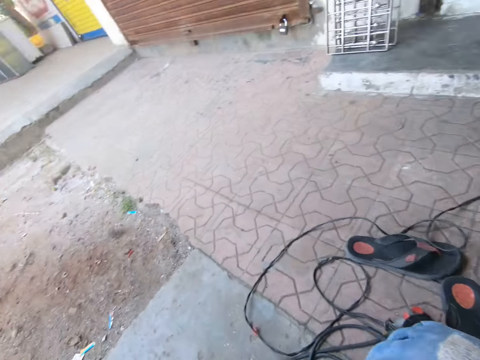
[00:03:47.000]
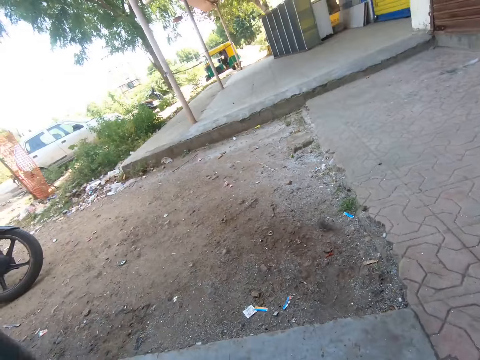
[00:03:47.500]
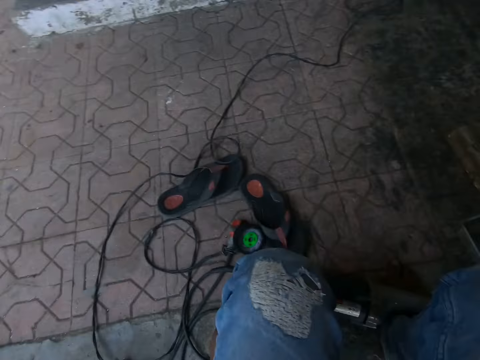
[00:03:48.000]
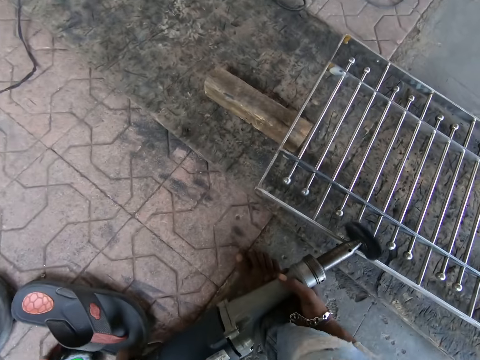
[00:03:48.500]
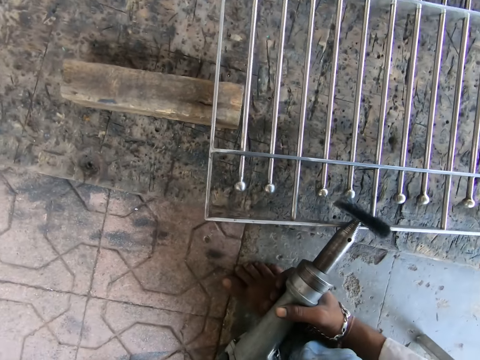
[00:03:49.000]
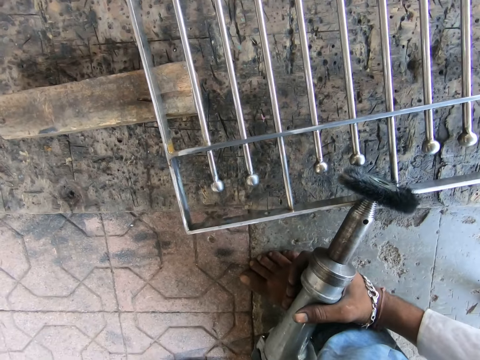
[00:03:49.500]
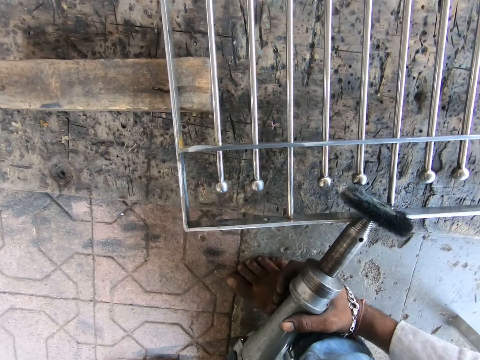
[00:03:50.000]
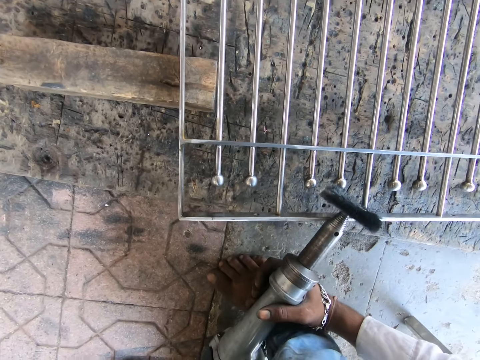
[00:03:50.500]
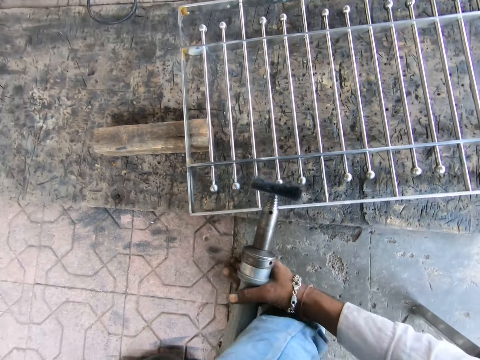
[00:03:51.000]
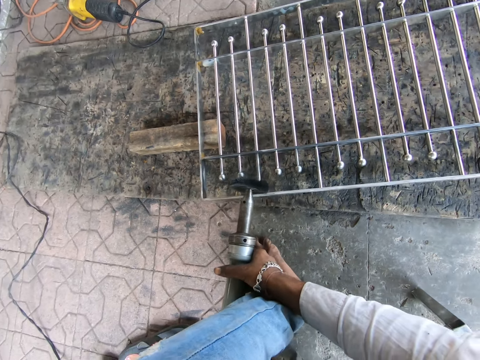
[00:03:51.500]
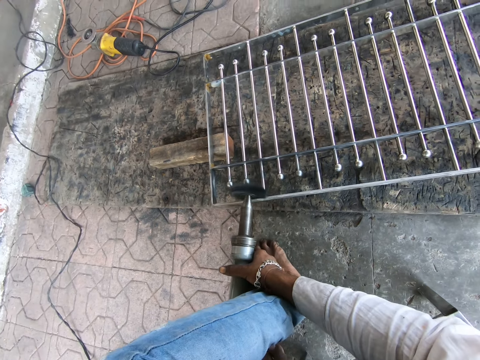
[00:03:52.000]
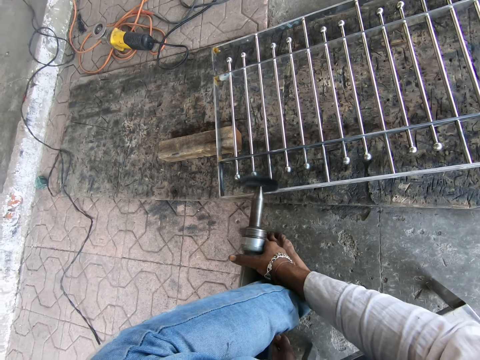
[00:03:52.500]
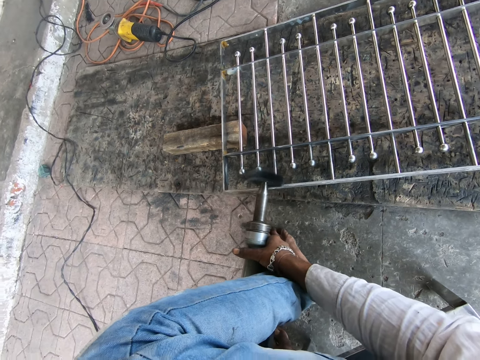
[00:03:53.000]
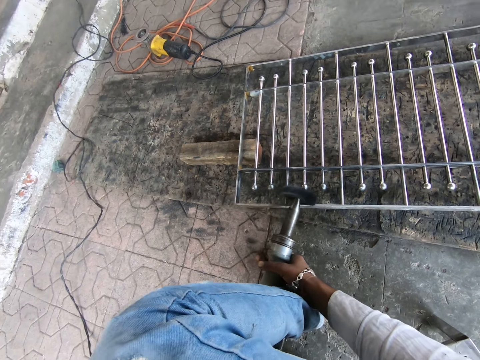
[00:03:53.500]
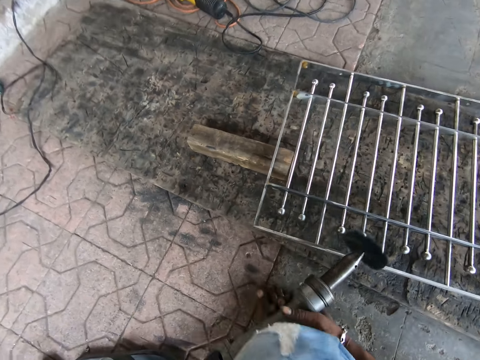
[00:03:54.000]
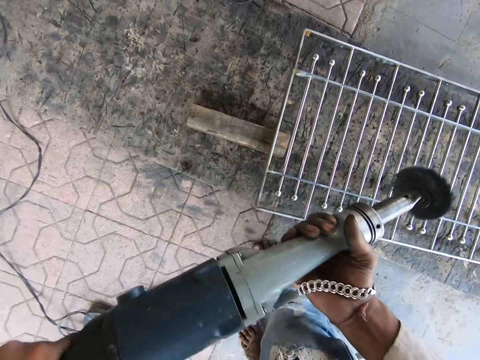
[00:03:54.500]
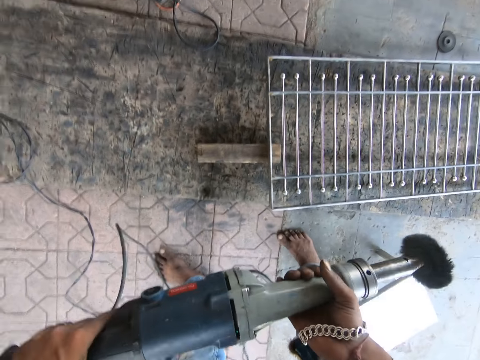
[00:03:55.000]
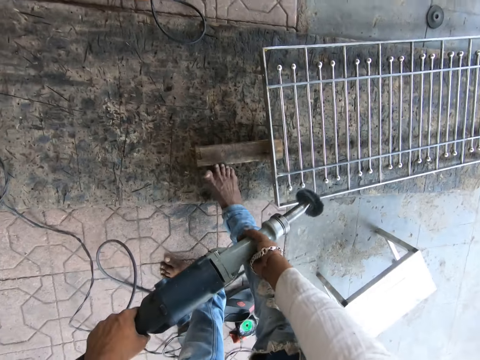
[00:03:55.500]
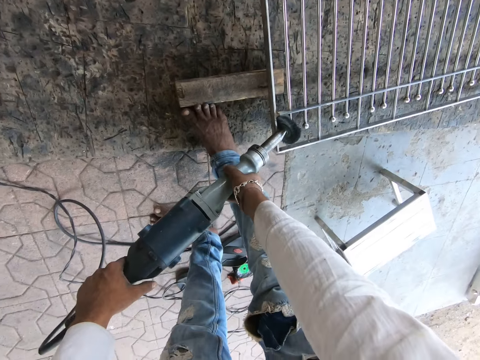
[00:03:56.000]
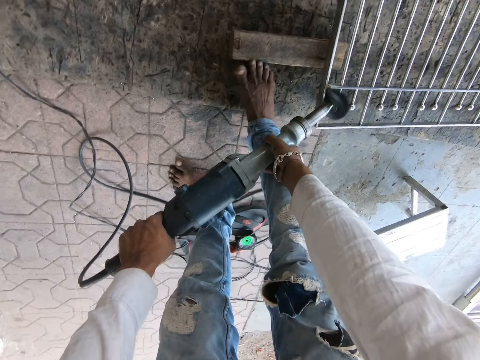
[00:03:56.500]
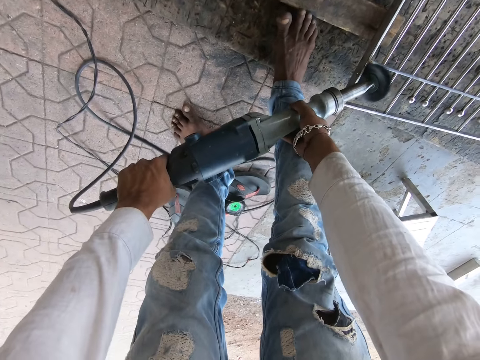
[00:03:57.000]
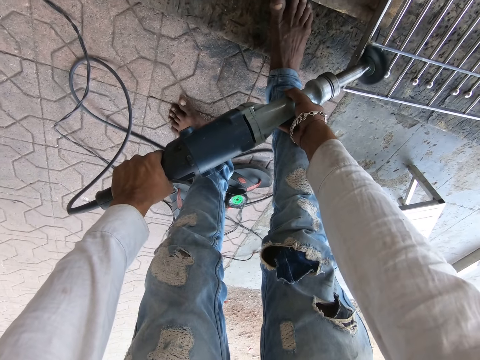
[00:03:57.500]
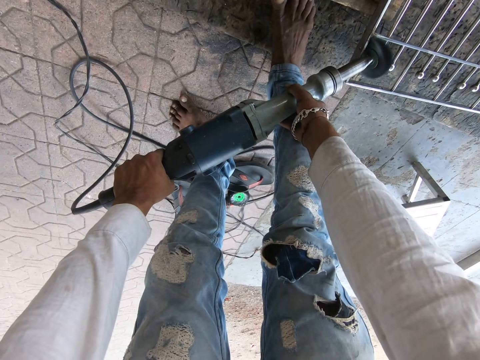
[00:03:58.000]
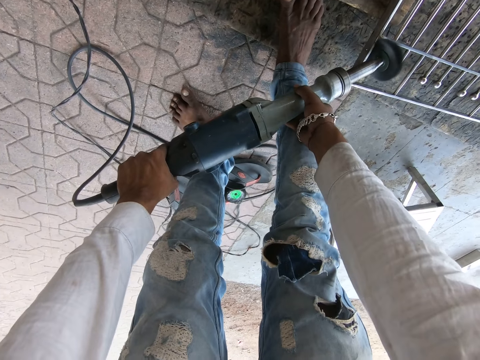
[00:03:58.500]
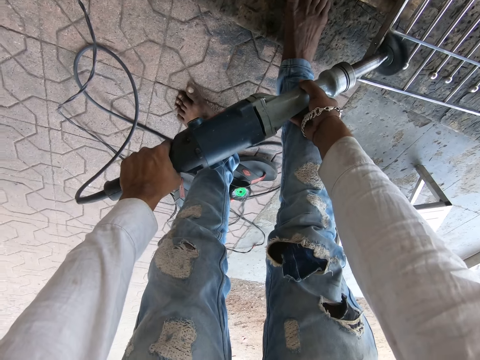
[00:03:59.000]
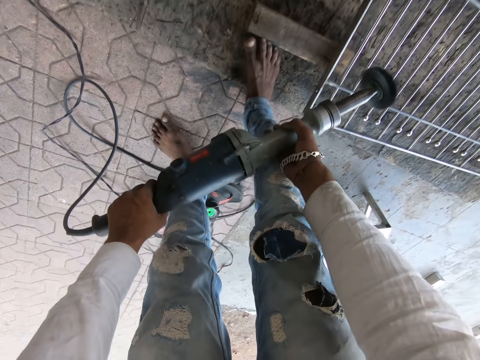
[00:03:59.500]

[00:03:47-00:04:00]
The camera wearer moves the angular grinder on the metal frame with his right hand. He holds a welding machine. He smoothens the metal frame on the floor with the angular grinder in his right hand. He welds a metal. He lifts the angular grinder with his hands and stands from the chair. He moves around the building. He smoothens the metal frame on the floor with the angular grinder in his hands. He welds the metal.

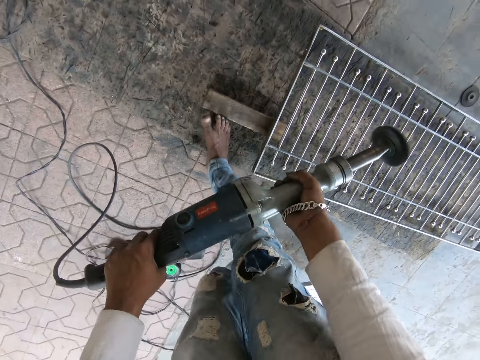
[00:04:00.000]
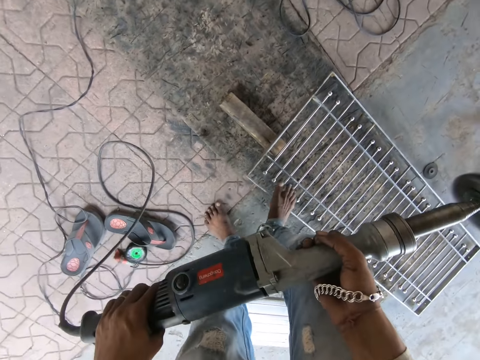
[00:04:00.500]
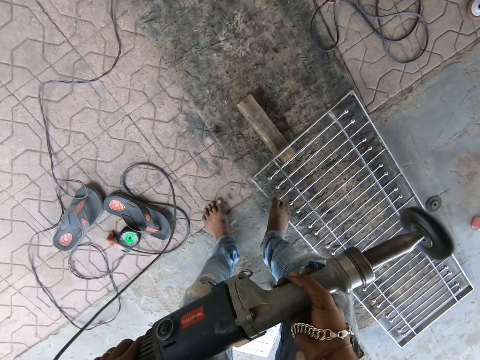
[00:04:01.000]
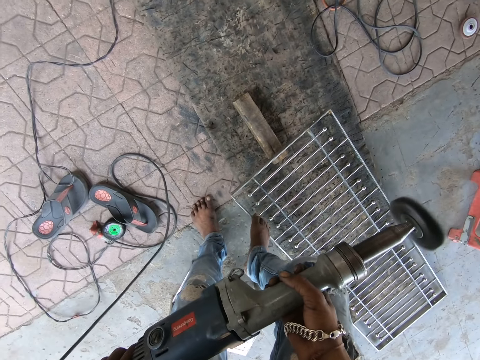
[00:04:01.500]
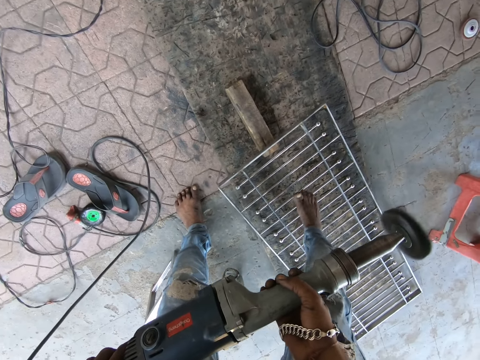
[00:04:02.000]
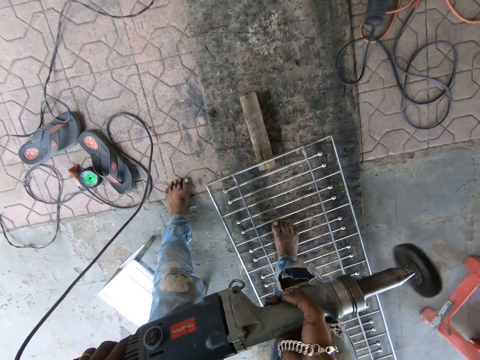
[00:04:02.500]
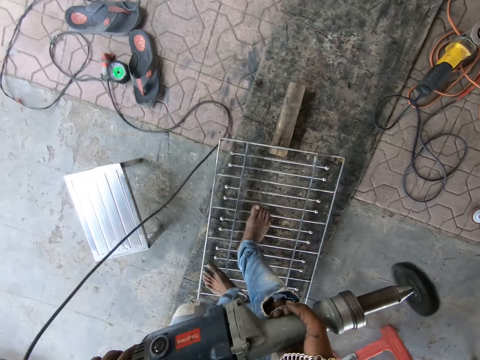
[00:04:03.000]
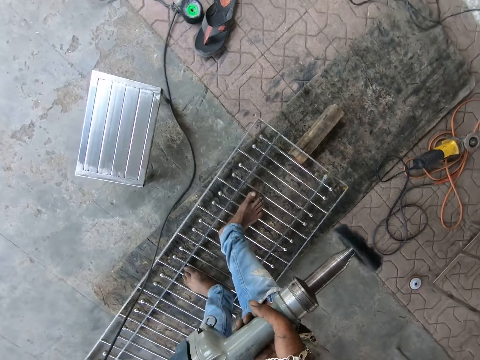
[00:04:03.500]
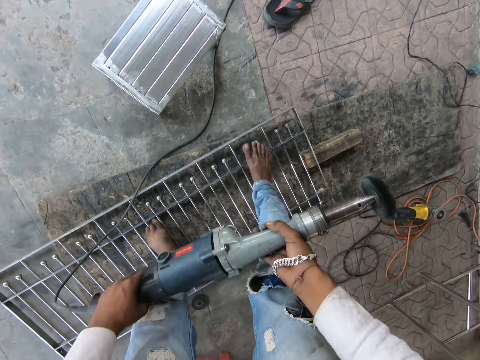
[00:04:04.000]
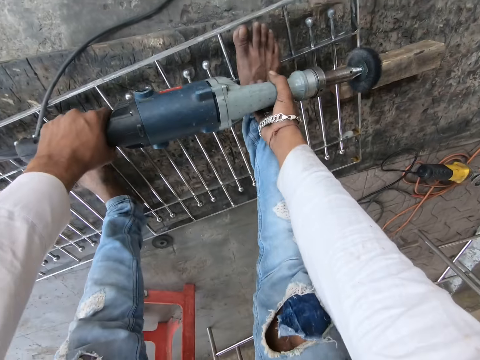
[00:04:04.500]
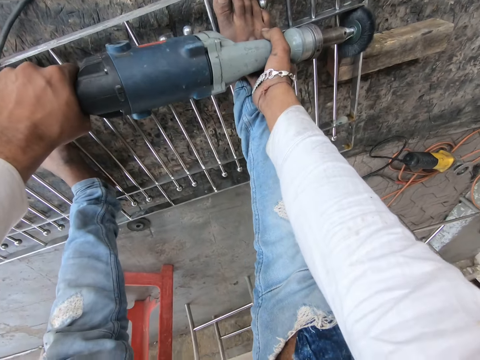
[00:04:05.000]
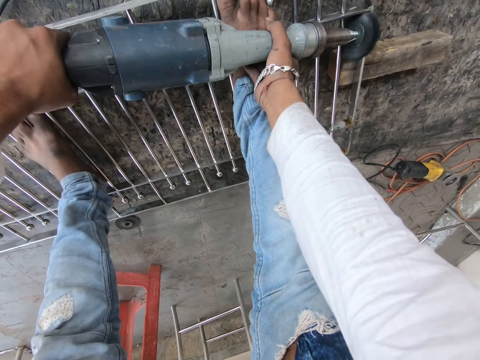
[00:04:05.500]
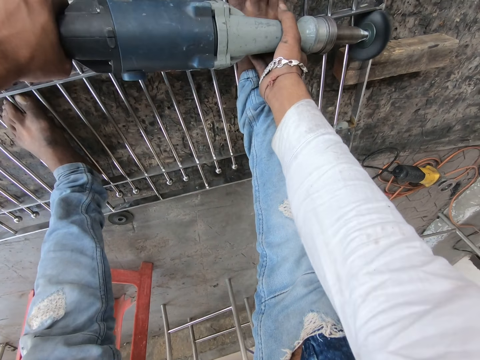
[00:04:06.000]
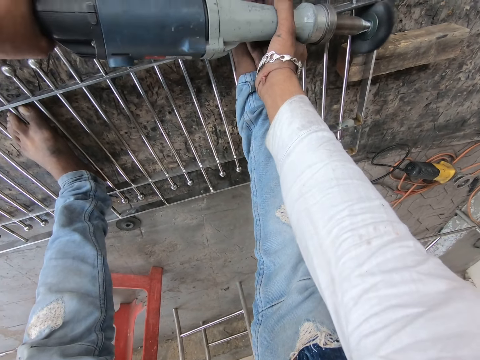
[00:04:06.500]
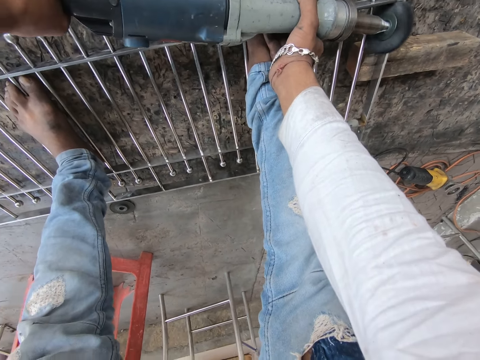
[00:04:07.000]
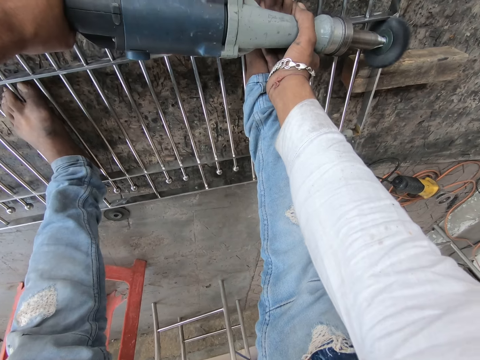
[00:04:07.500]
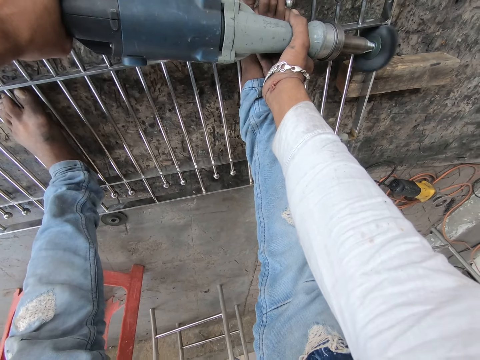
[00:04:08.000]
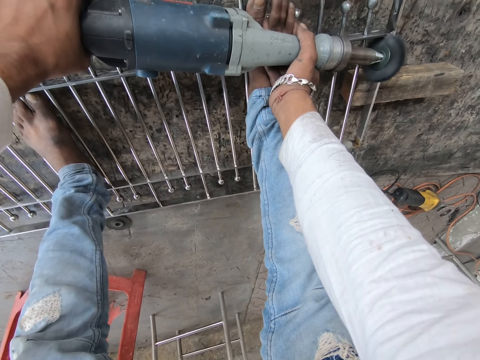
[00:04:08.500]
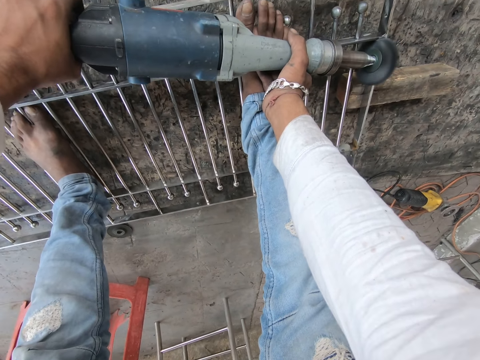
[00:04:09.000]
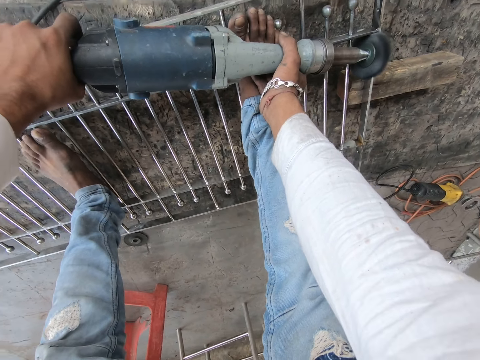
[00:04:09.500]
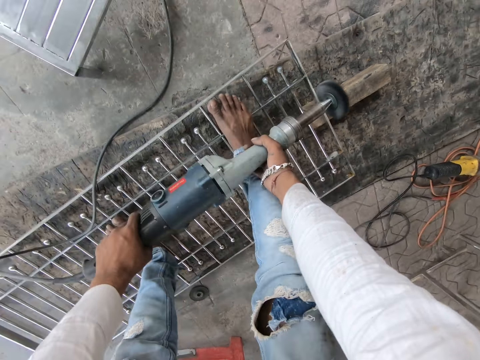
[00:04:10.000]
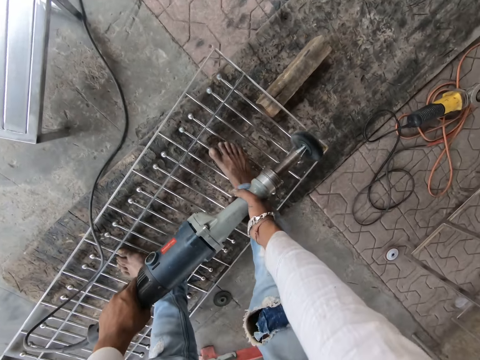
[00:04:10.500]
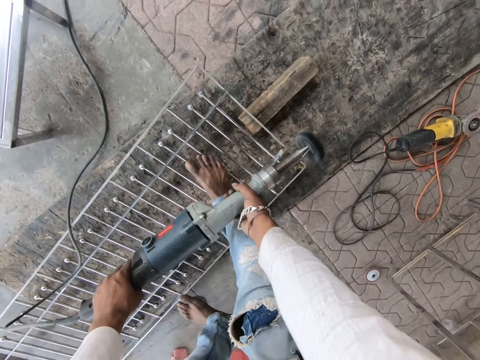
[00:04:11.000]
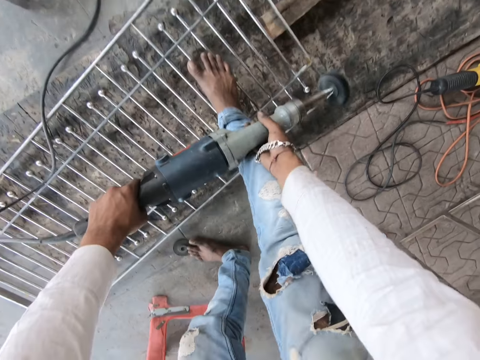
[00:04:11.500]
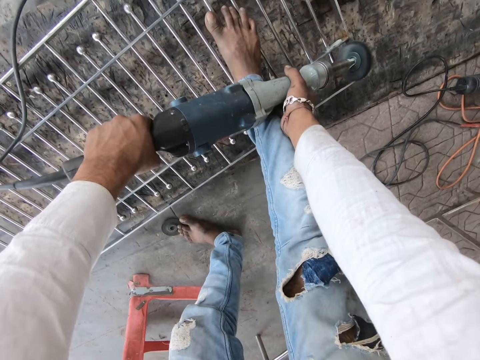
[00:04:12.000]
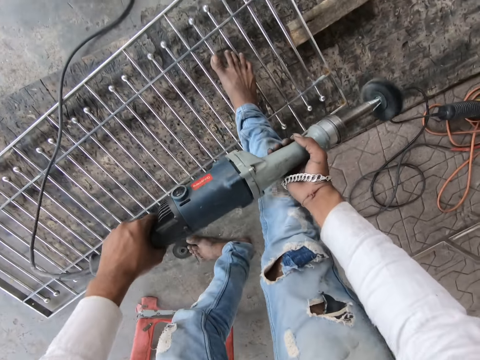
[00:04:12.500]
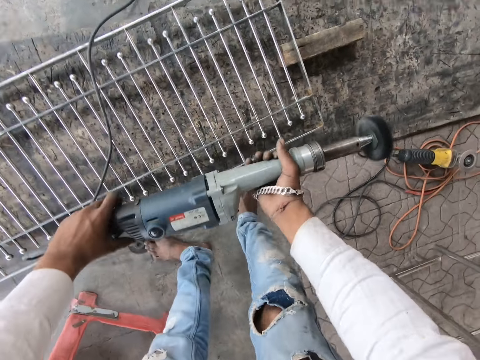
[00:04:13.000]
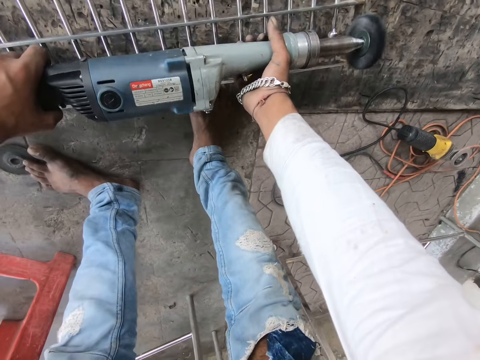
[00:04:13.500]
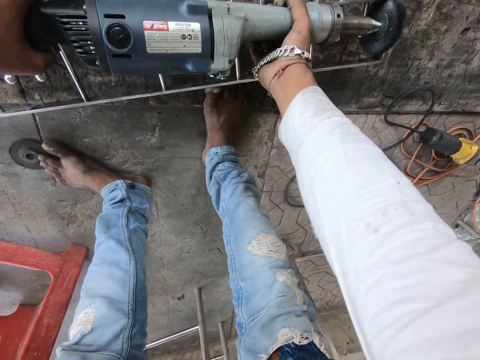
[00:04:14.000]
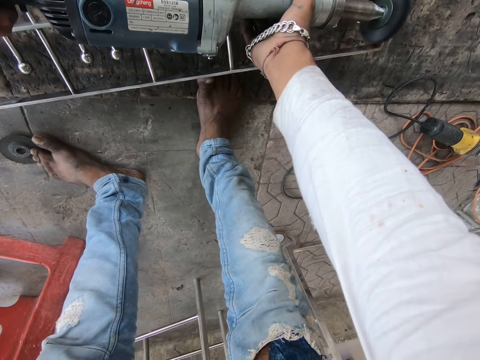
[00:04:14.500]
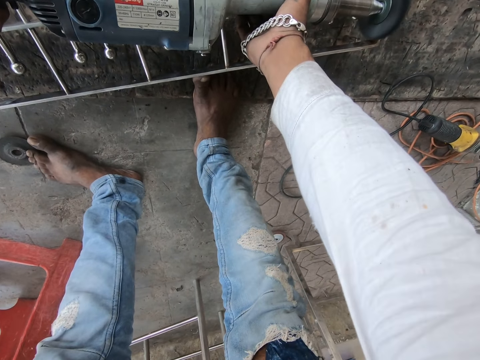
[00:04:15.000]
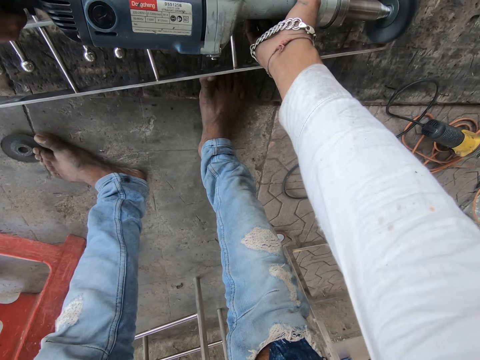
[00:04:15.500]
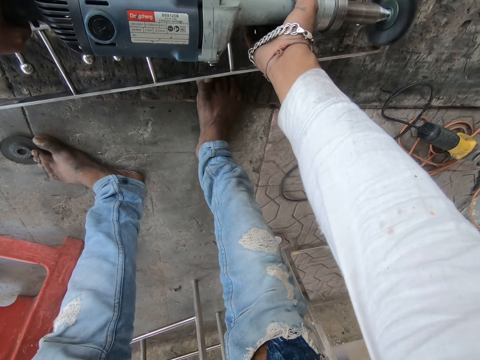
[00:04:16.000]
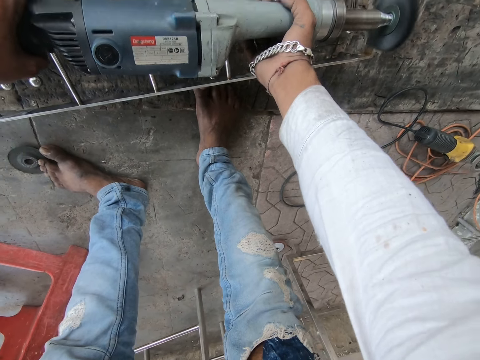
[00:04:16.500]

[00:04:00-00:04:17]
The camera wearer moves the metal frame on the floor with his right leg. He pulls the metal frame. He stands on the metal frame. He smoothens the metal frame on the floor with the angular grinder in his hands. He welds the metal frame. He places his left leg on the floor. He moves around the metal frame. He smoothens the metal frame on the floor with the angular grinder in his hands. He places his right leg on the floor. He smoothens the metal frame on the floor with the angular grinder in his hands. He welds the metal frame.
